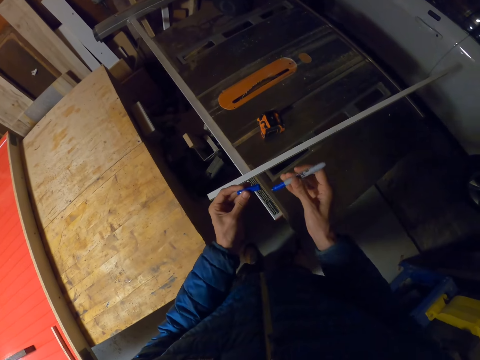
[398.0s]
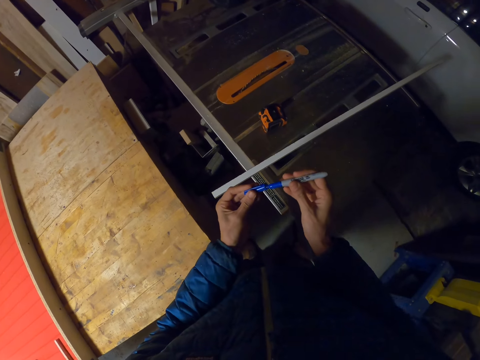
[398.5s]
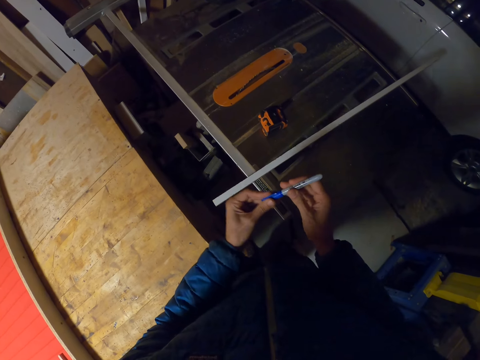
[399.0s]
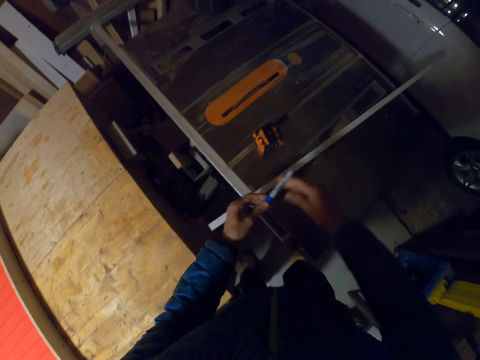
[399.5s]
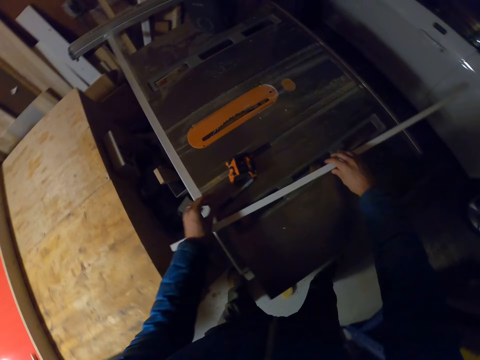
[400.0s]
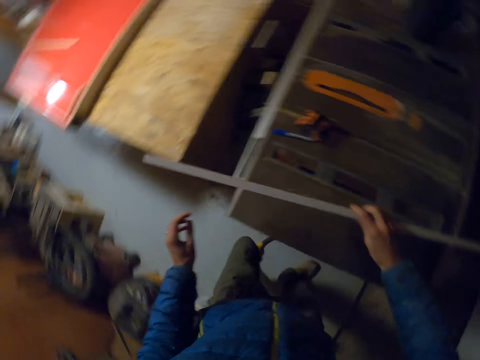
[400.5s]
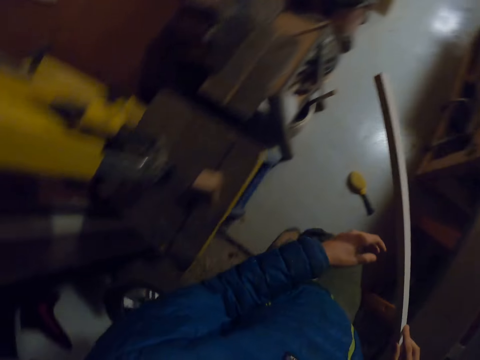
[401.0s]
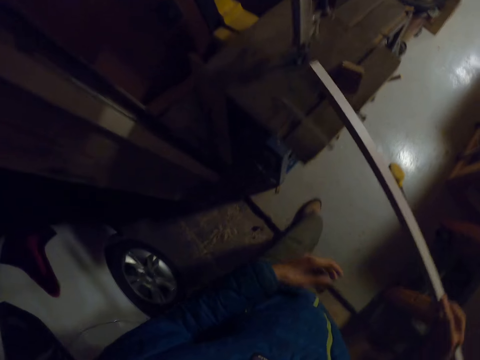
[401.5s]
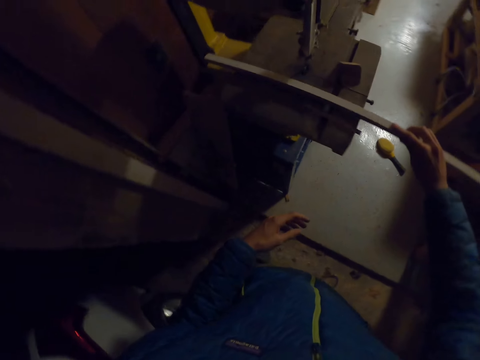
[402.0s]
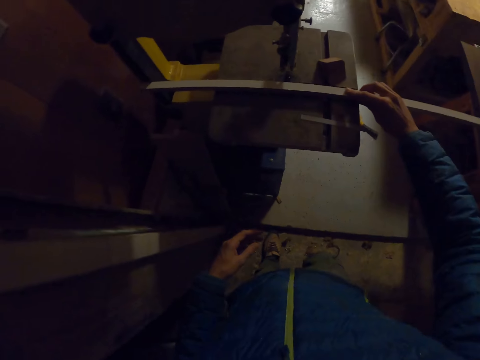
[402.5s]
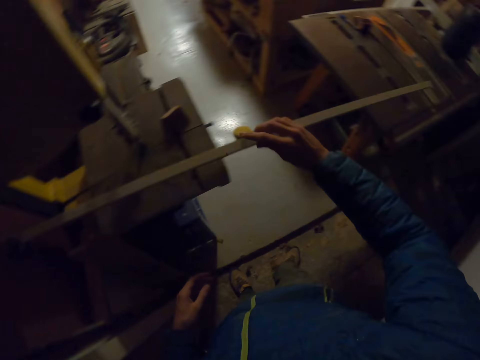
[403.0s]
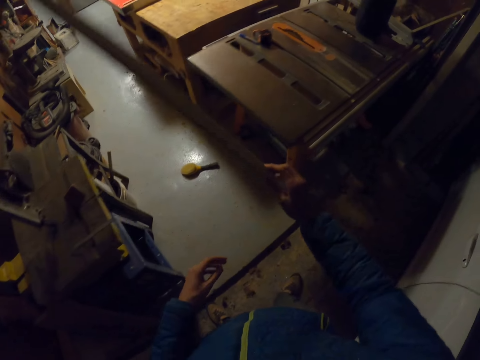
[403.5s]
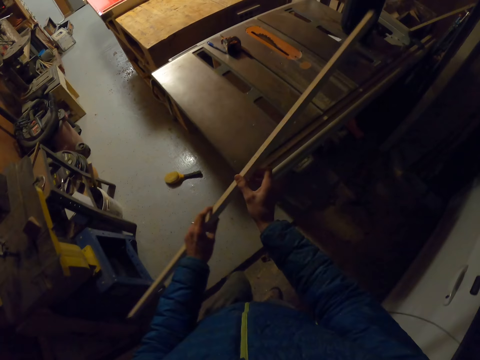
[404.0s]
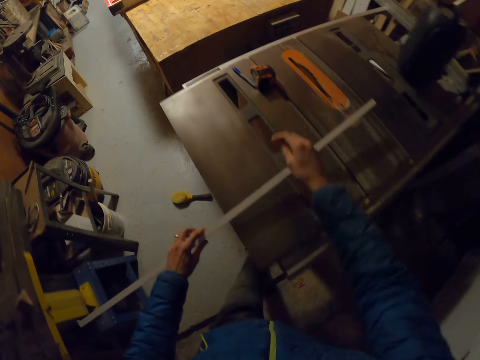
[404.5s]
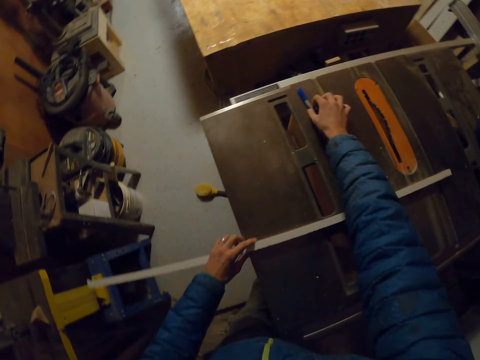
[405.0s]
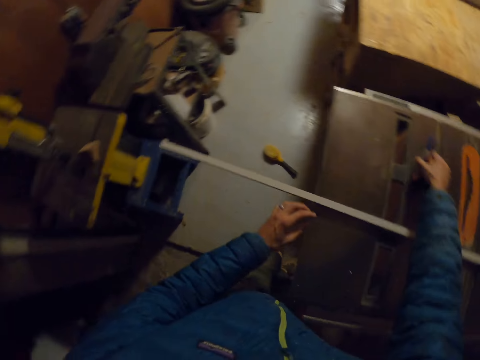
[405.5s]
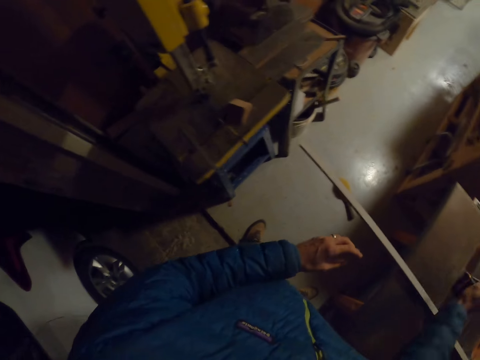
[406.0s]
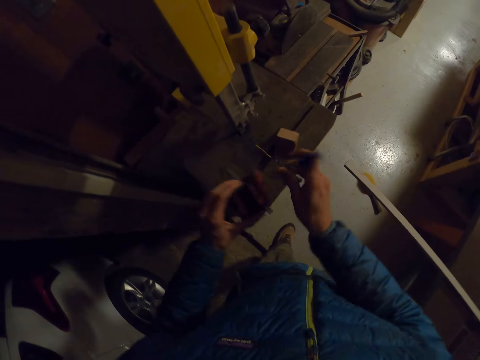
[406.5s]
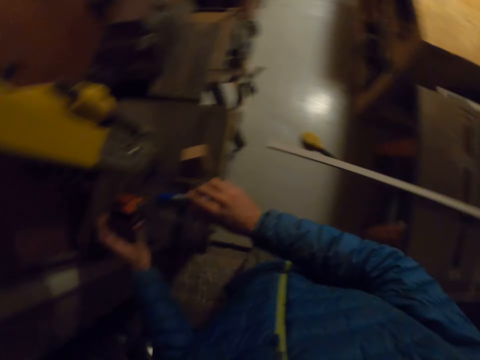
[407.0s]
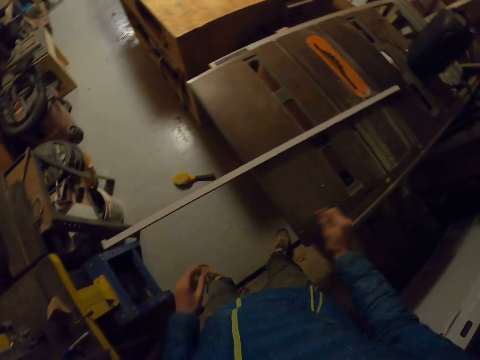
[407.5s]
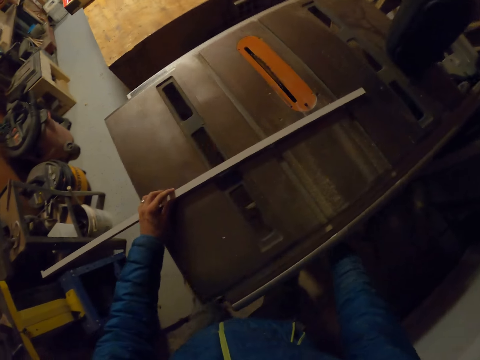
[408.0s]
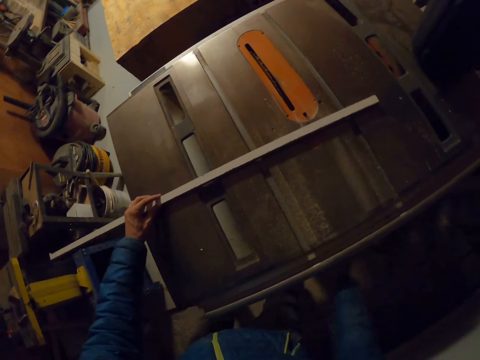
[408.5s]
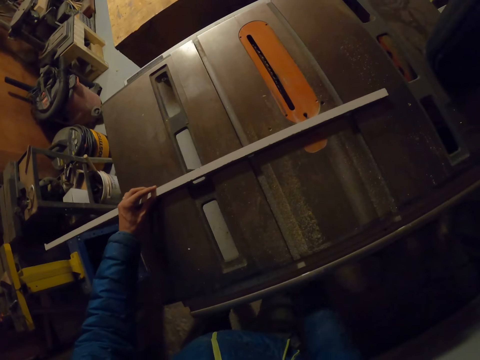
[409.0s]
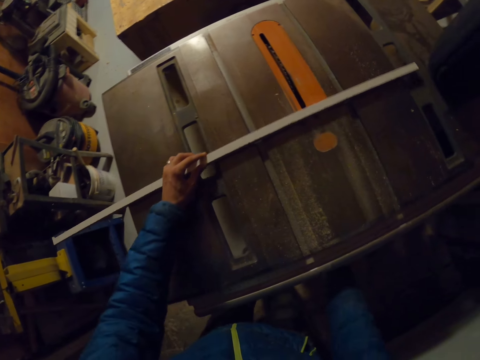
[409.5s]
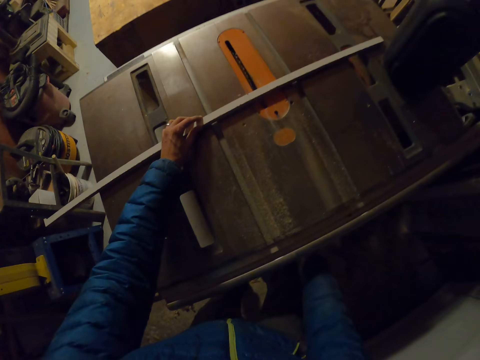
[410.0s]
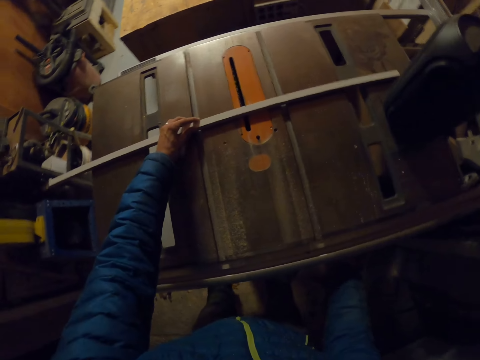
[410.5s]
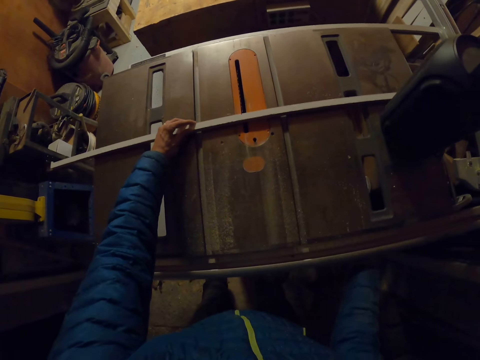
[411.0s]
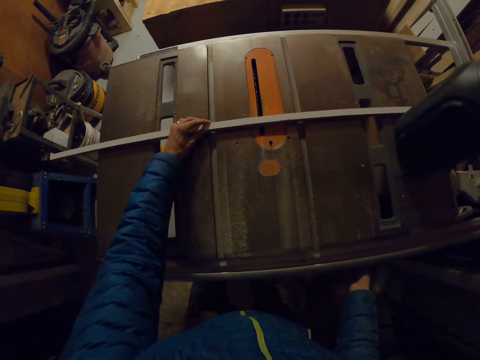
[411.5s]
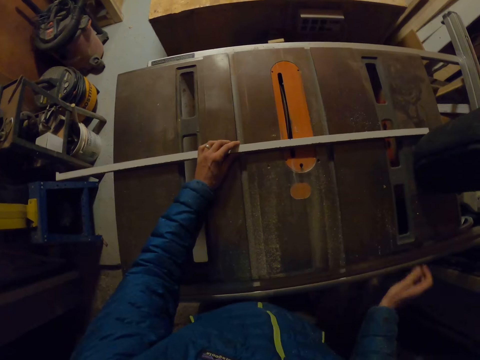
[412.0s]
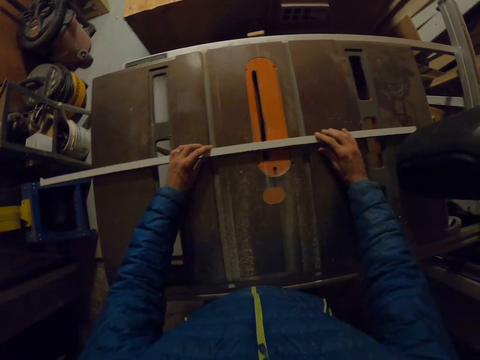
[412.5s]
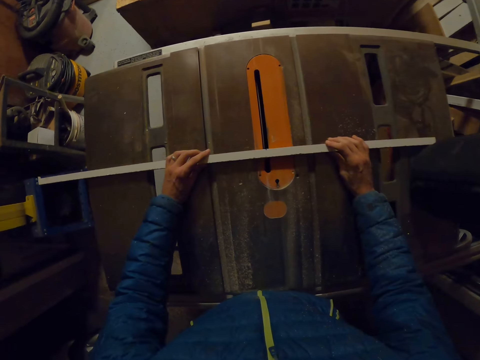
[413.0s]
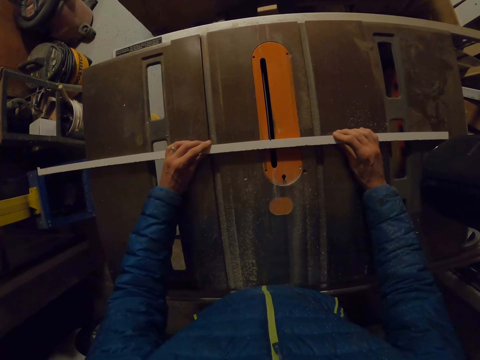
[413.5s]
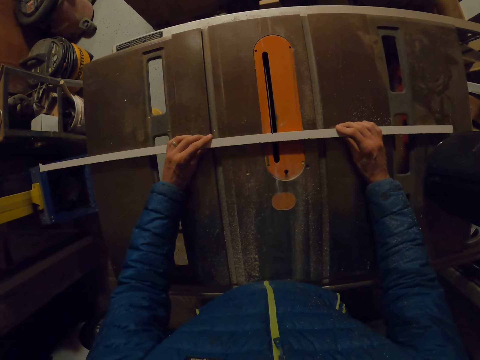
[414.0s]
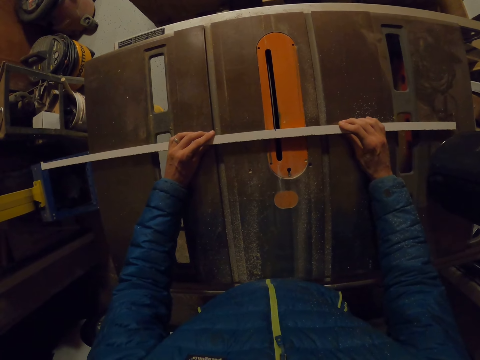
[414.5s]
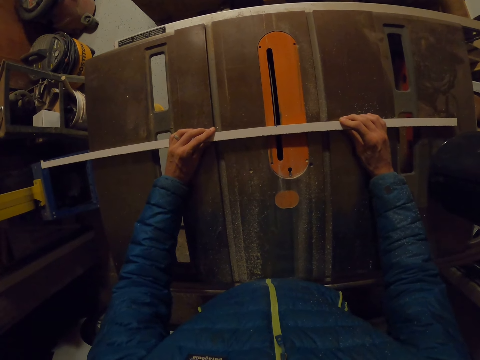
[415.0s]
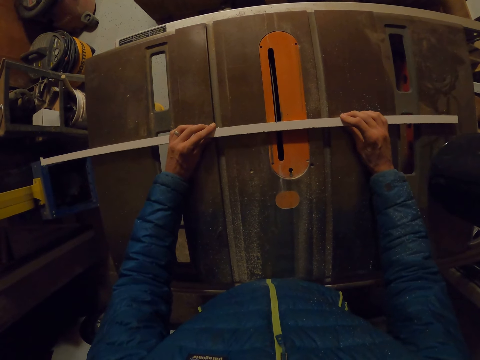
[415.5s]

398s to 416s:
The camera wearer closes the marker or pen with his hands. He drops the marker on the table saw. He picks up the piece of wood on the table saw with his right hand. He puts the piece of wood on the saw machine and puts the piece of wood on the other table. He moves the measuring tape and the marker from the table saw to the wooden platform with his right hand. He transfers the measuring tape to his left hand. He puts the pen on the saw machine. He turns the blade lift lock of the table saw with his right hand. He holds the piece of wood, turns on the saw machine and moves the piece of wood. He cuts the piece of wood on the table saw at the marked point into two halves.

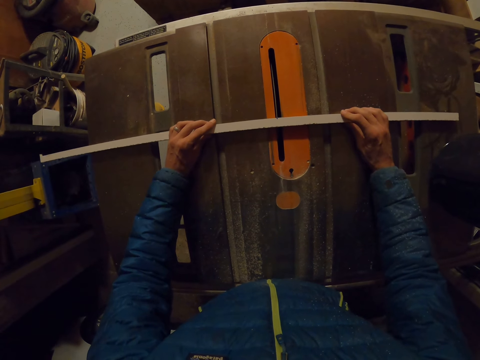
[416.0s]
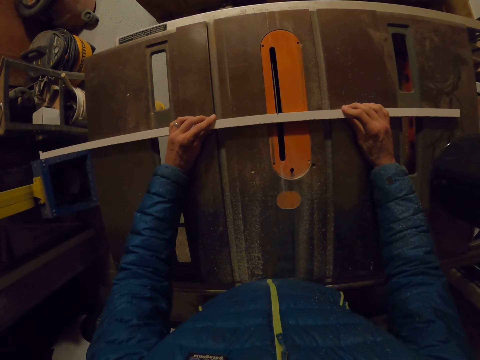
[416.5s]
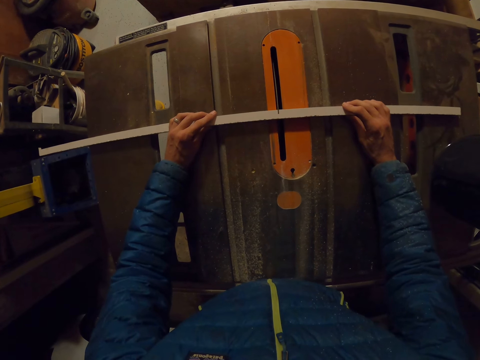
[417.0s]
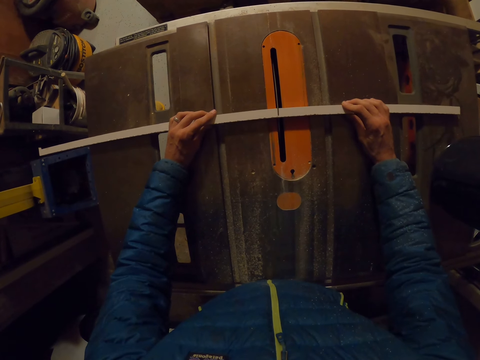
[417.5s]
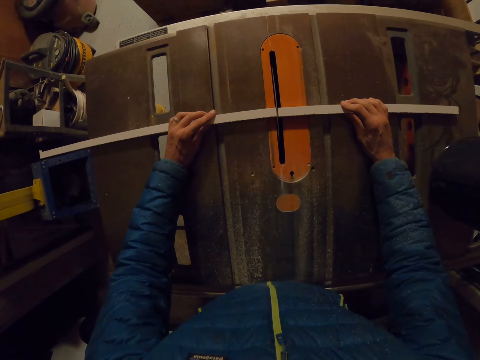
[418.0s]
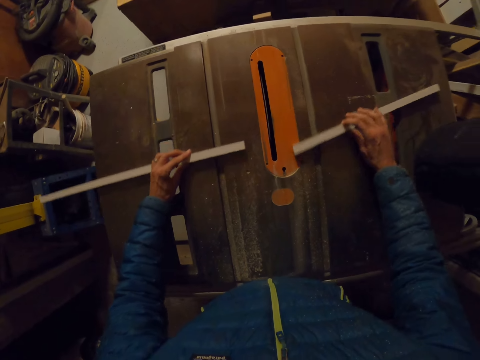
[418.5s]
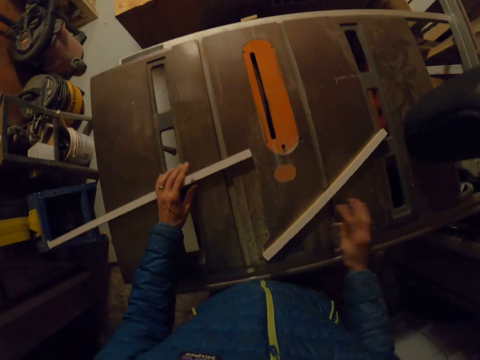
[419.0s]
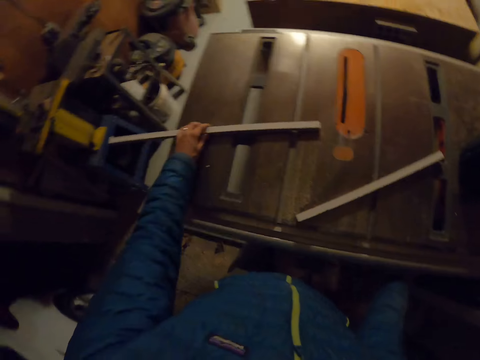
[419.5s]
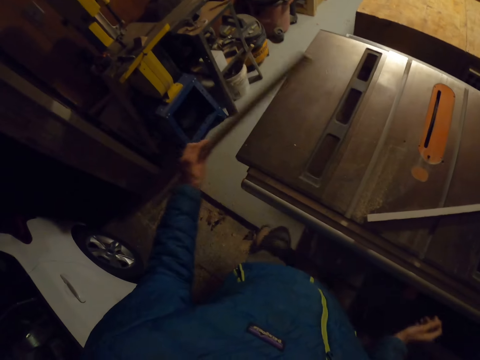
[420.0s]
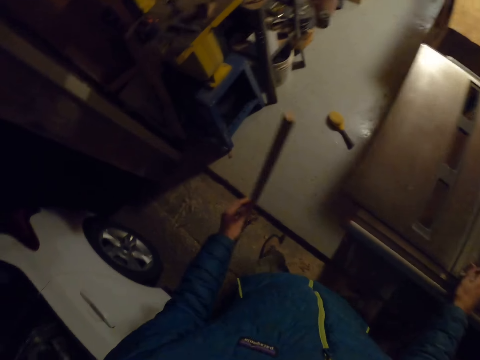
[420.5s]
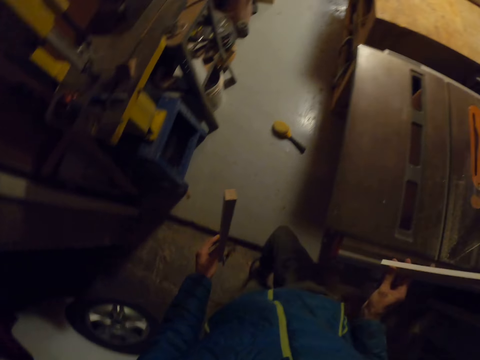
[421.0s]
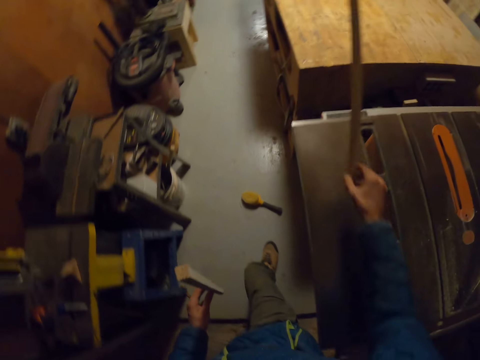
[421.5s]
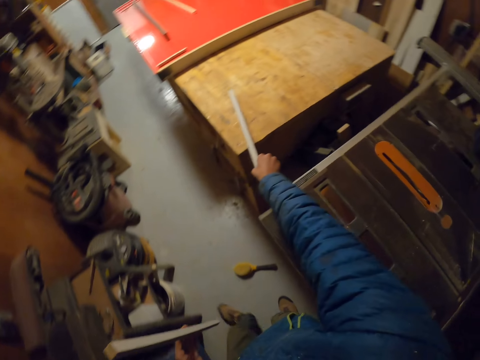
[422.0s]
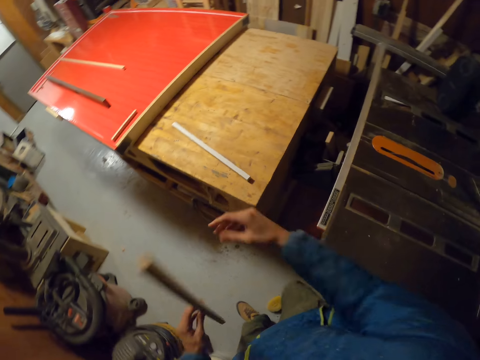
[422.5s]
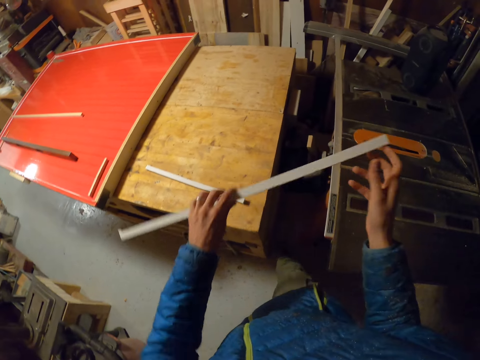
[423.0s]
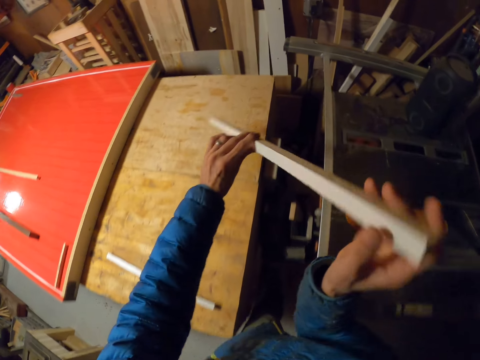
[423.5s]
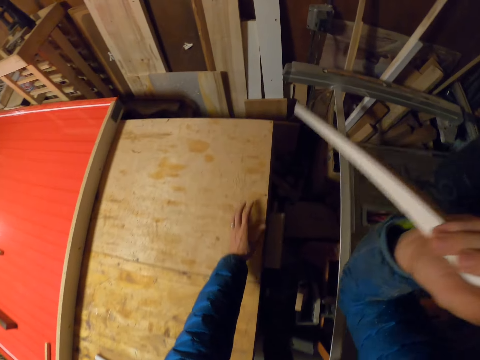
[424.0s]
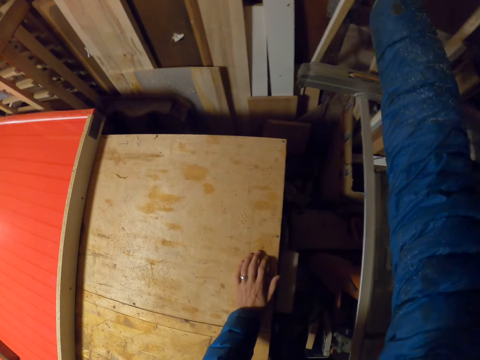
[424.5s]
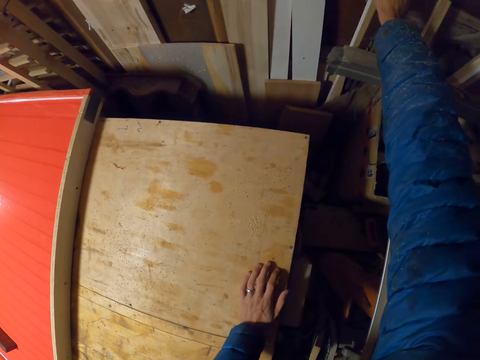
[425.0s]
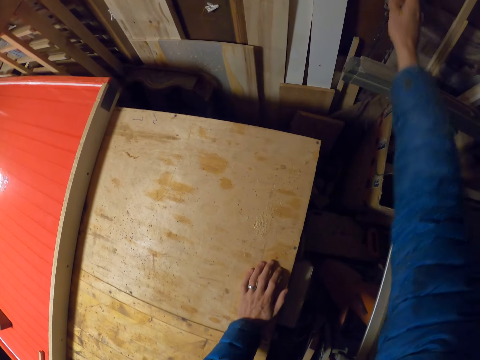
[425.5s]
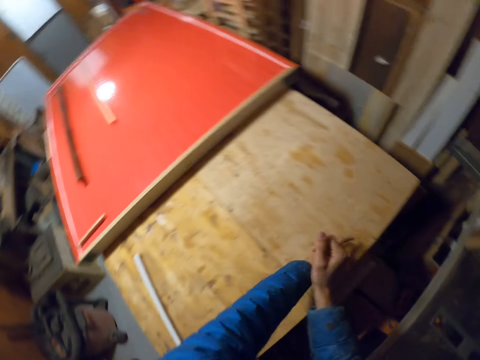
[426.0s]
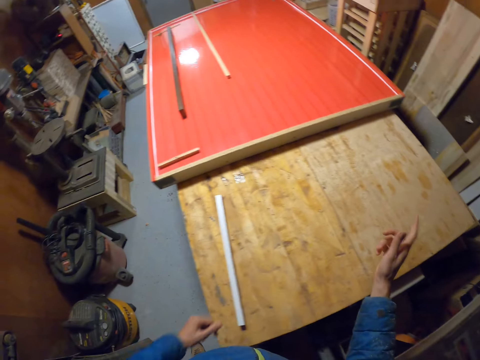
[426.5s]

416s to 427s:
The camera wearer picks up the pieces of wood. He turns the blade lift lock of the table saw with his right hand. He moves one half of the piece of wood from the table saw to the first table with his right hand. He walks around the room. He drops the other half of the piece of wood beside the plank on the wall.
